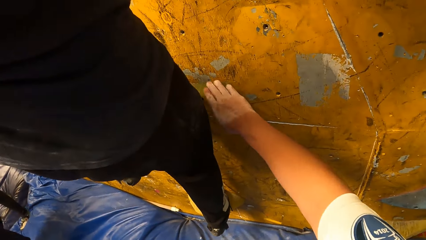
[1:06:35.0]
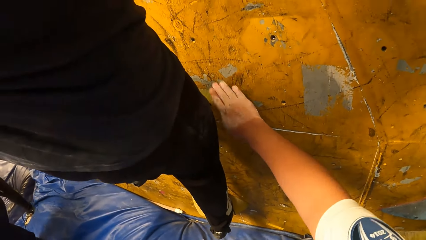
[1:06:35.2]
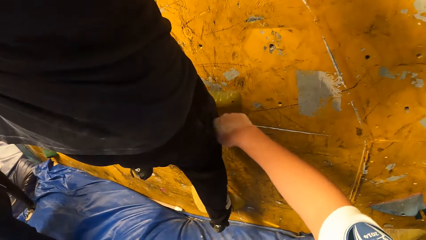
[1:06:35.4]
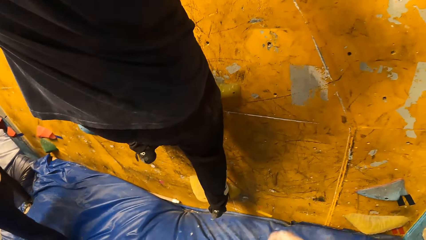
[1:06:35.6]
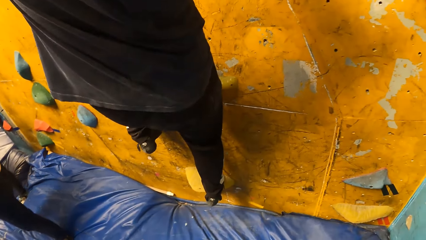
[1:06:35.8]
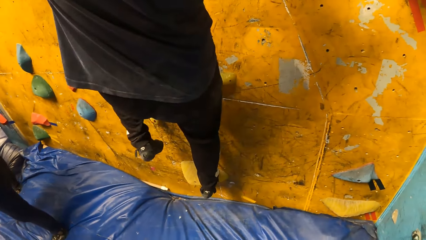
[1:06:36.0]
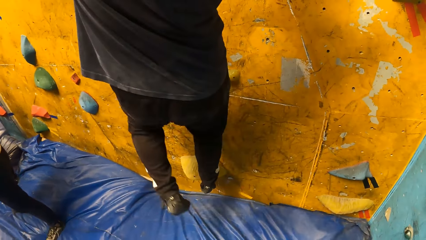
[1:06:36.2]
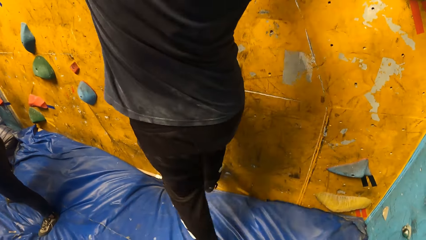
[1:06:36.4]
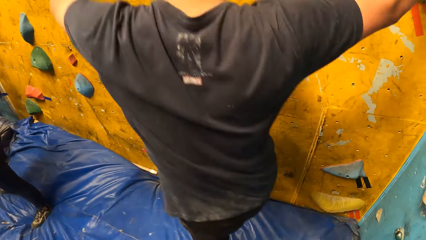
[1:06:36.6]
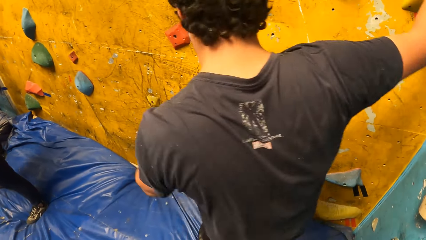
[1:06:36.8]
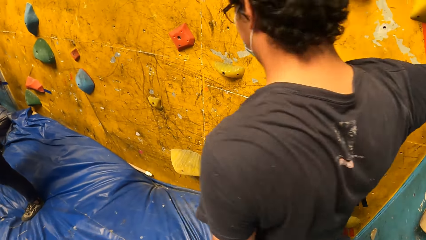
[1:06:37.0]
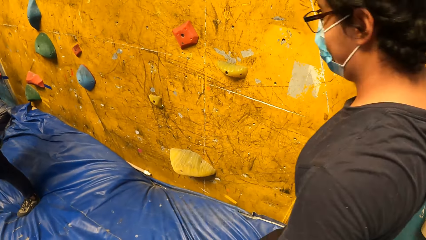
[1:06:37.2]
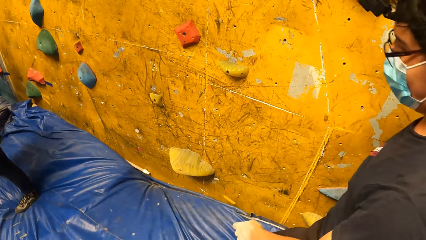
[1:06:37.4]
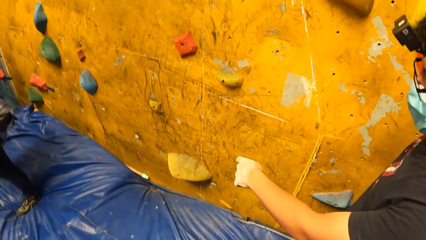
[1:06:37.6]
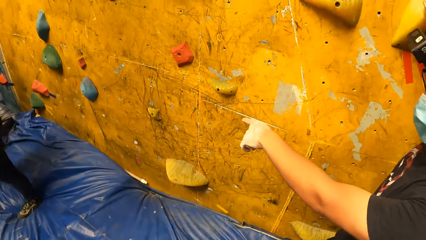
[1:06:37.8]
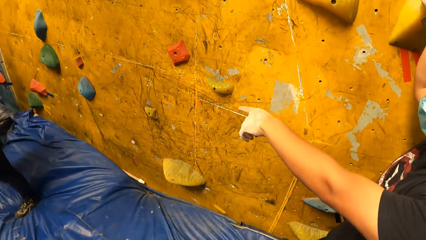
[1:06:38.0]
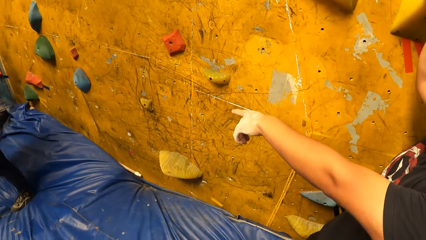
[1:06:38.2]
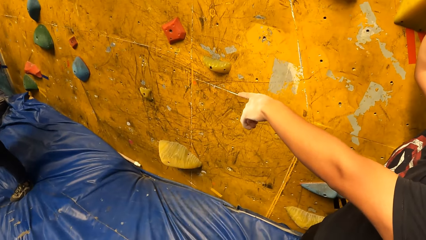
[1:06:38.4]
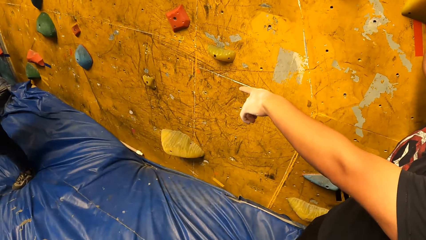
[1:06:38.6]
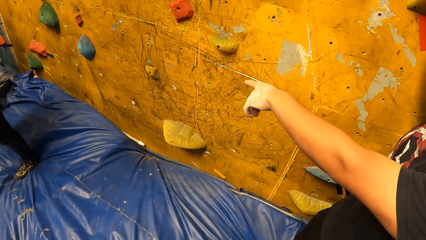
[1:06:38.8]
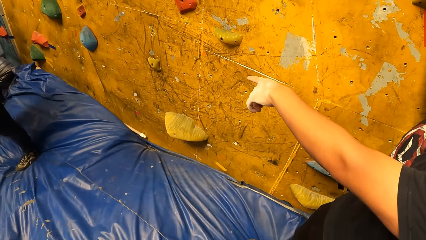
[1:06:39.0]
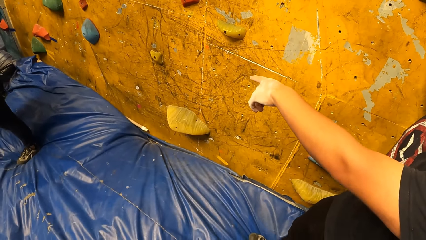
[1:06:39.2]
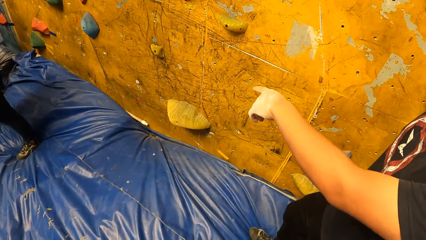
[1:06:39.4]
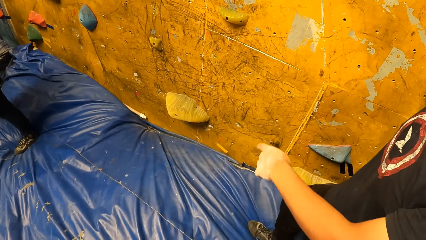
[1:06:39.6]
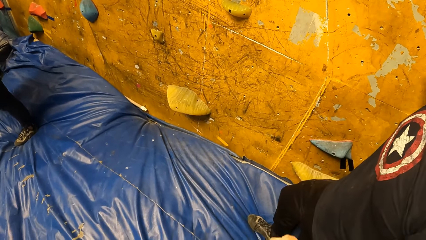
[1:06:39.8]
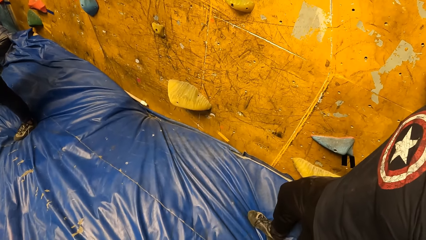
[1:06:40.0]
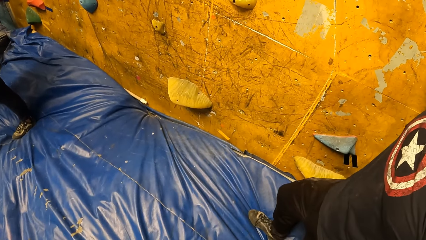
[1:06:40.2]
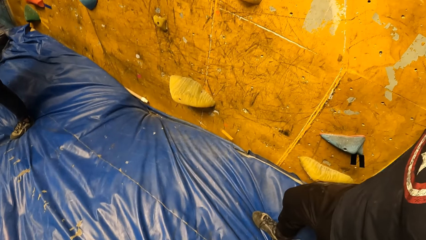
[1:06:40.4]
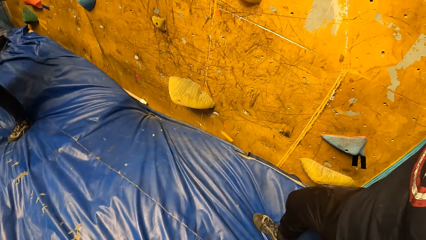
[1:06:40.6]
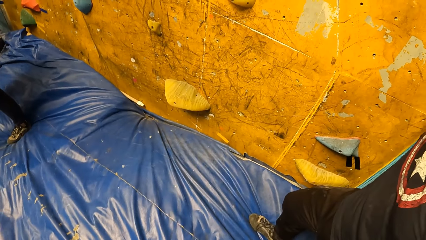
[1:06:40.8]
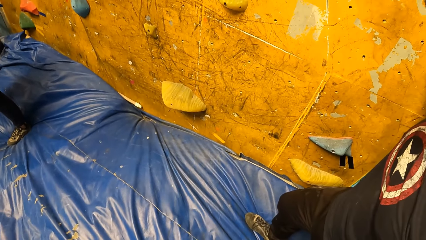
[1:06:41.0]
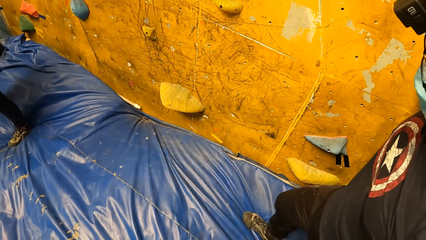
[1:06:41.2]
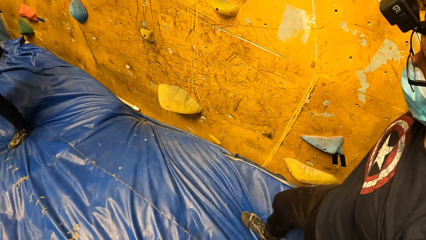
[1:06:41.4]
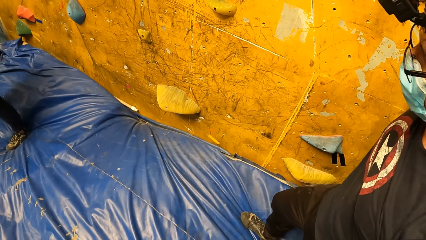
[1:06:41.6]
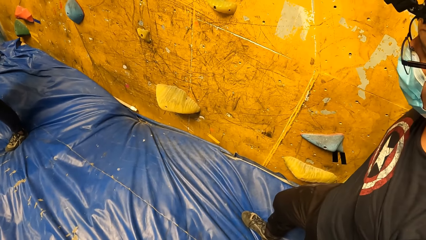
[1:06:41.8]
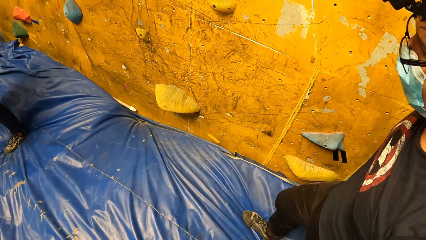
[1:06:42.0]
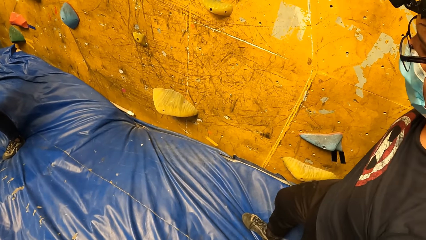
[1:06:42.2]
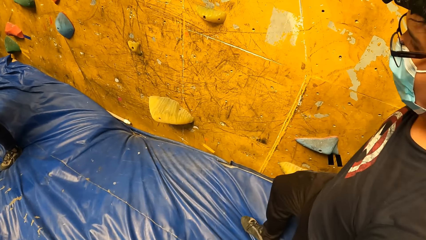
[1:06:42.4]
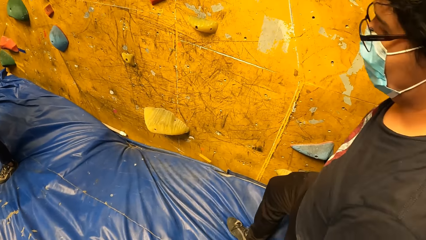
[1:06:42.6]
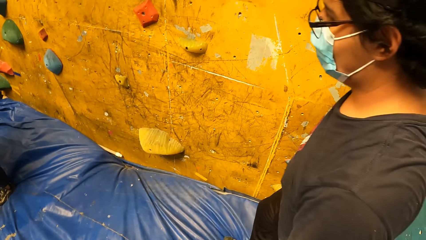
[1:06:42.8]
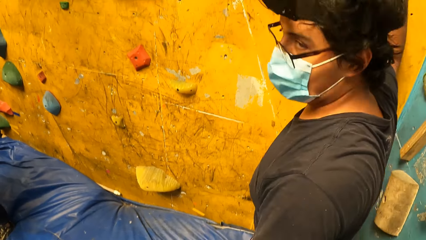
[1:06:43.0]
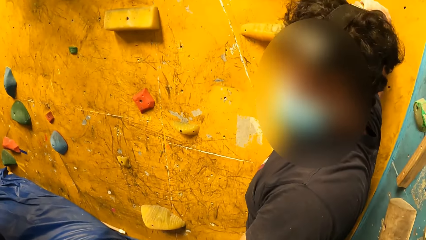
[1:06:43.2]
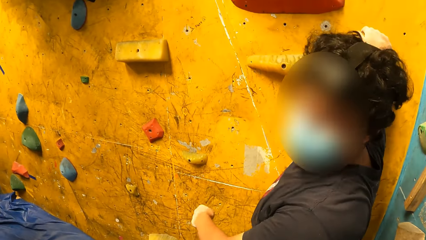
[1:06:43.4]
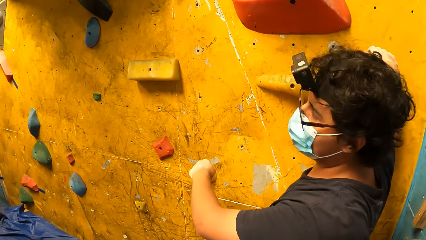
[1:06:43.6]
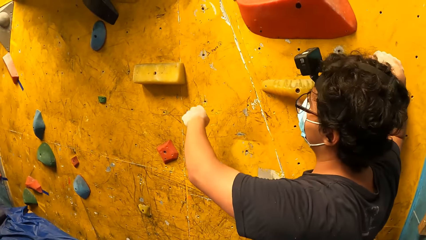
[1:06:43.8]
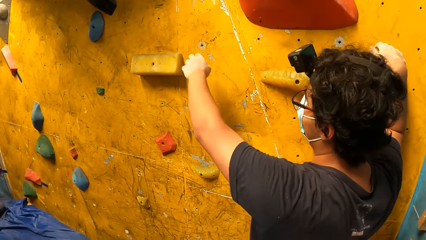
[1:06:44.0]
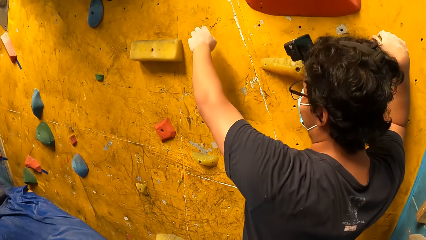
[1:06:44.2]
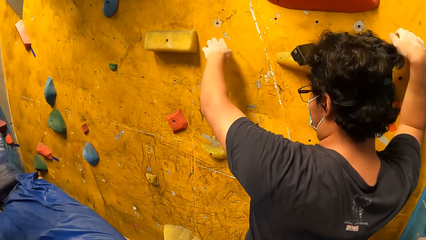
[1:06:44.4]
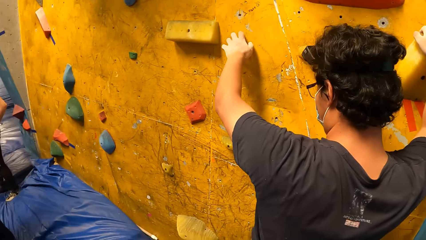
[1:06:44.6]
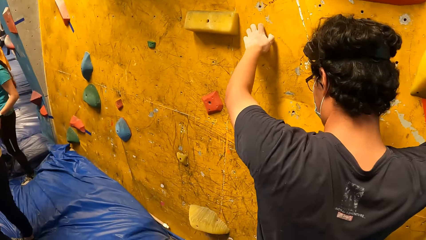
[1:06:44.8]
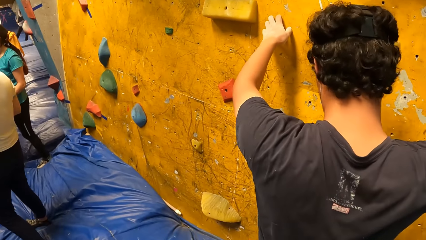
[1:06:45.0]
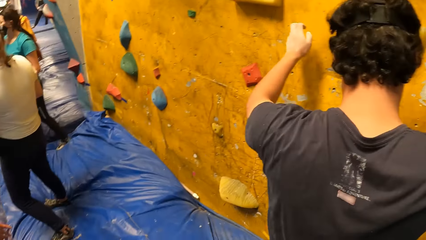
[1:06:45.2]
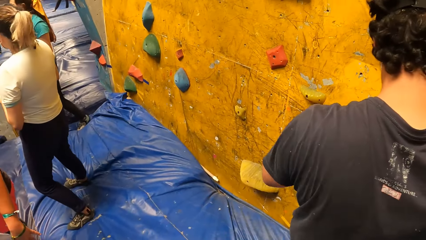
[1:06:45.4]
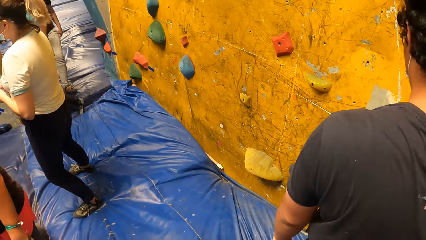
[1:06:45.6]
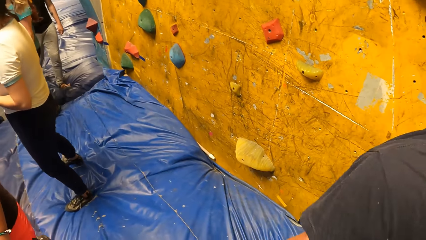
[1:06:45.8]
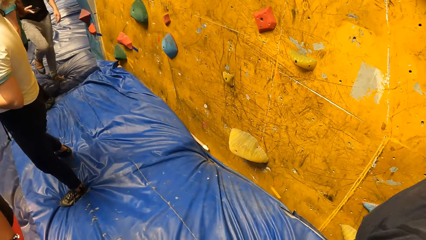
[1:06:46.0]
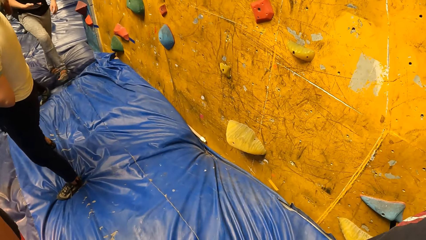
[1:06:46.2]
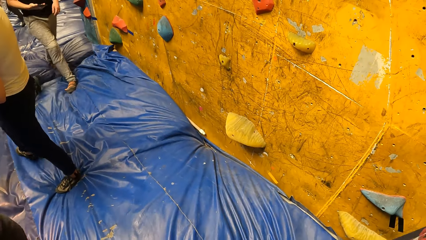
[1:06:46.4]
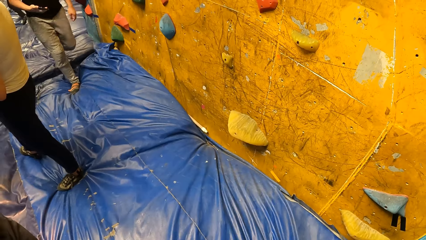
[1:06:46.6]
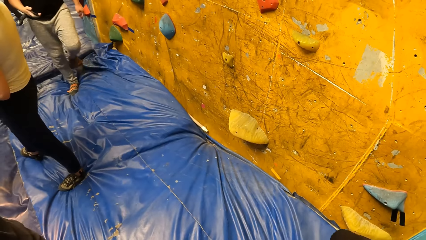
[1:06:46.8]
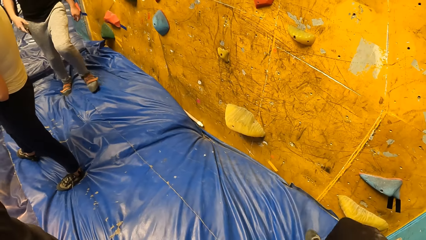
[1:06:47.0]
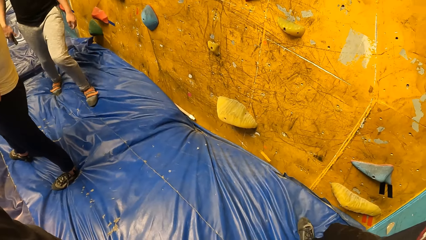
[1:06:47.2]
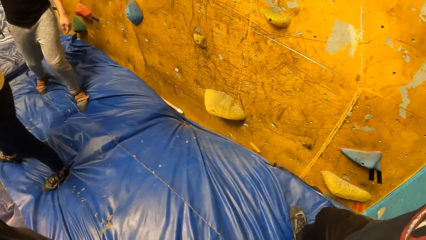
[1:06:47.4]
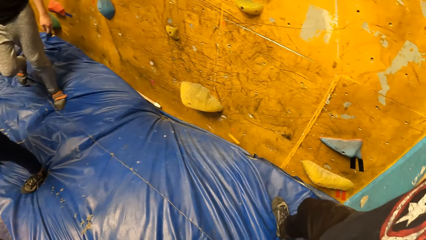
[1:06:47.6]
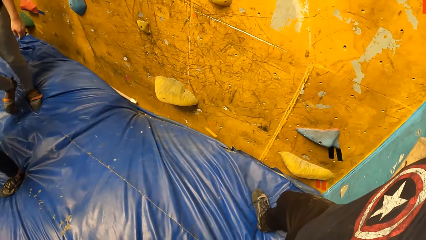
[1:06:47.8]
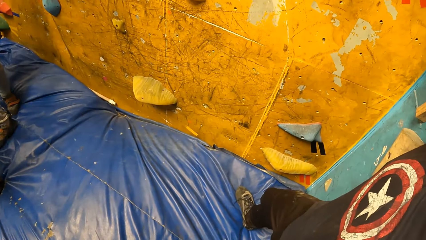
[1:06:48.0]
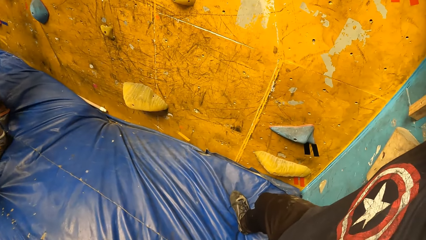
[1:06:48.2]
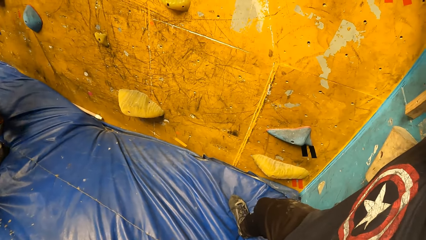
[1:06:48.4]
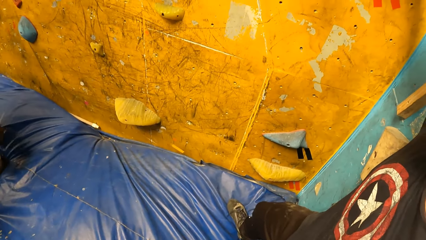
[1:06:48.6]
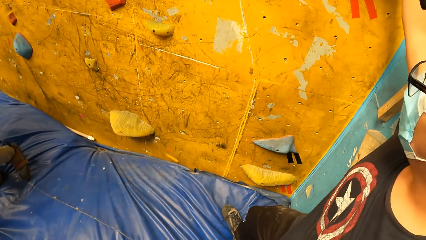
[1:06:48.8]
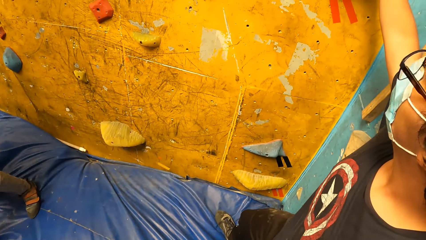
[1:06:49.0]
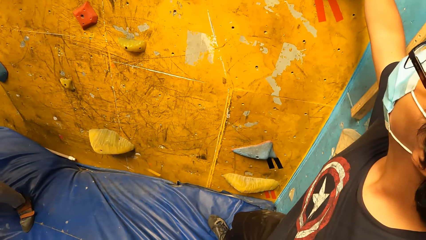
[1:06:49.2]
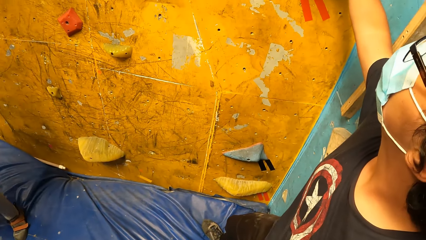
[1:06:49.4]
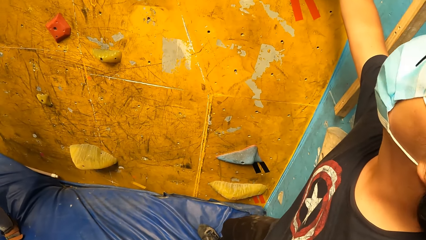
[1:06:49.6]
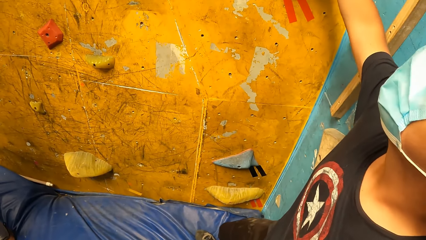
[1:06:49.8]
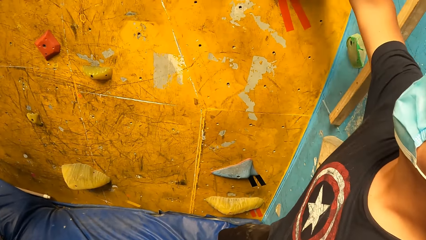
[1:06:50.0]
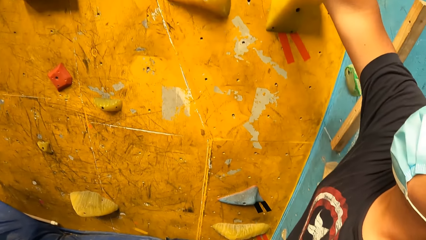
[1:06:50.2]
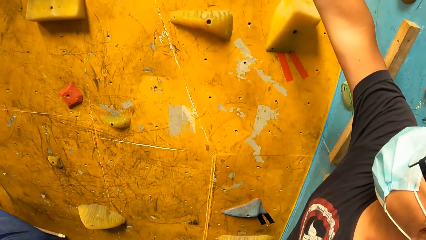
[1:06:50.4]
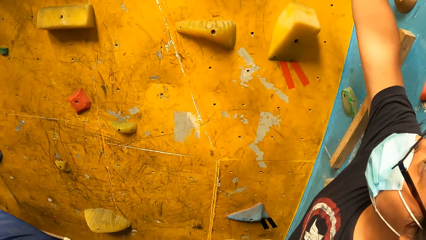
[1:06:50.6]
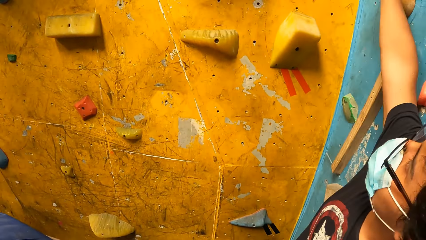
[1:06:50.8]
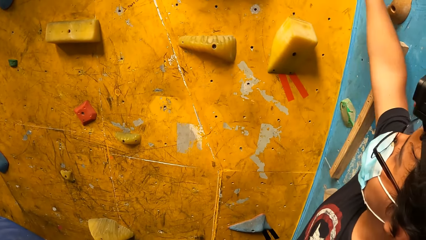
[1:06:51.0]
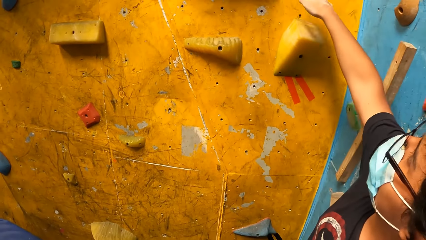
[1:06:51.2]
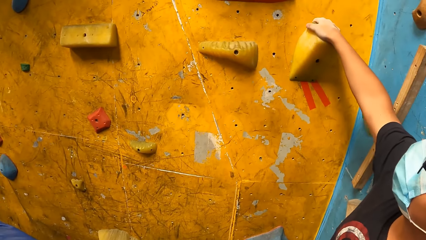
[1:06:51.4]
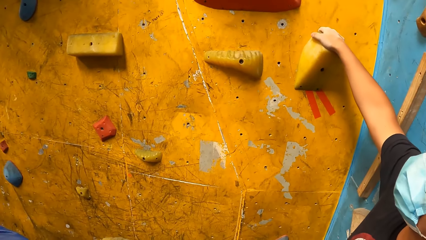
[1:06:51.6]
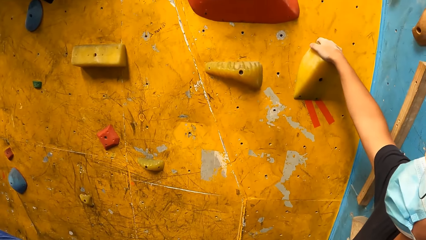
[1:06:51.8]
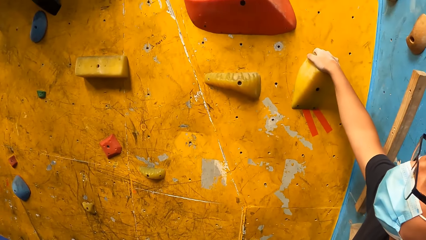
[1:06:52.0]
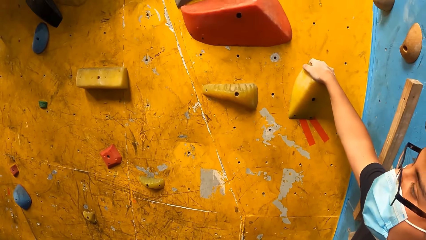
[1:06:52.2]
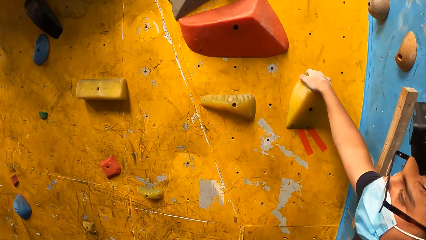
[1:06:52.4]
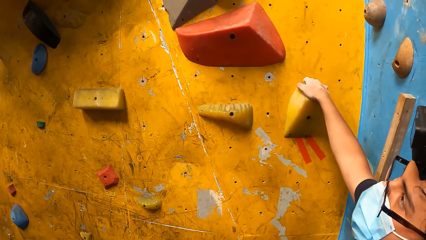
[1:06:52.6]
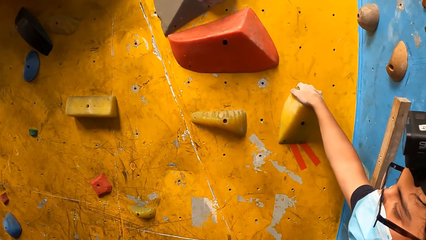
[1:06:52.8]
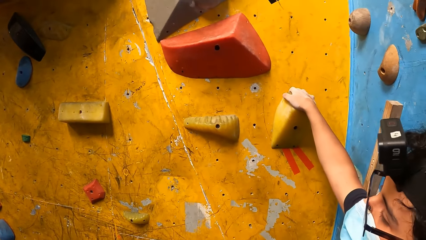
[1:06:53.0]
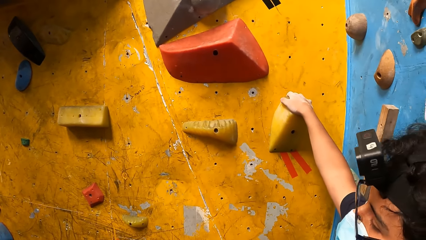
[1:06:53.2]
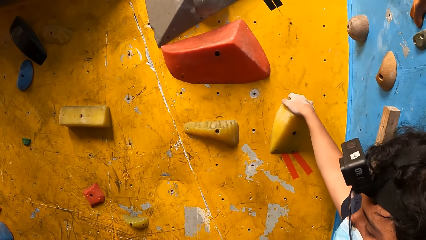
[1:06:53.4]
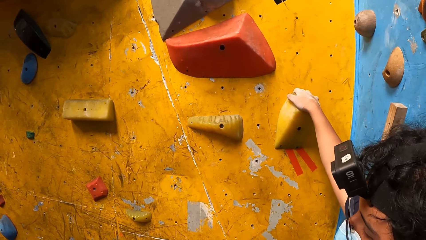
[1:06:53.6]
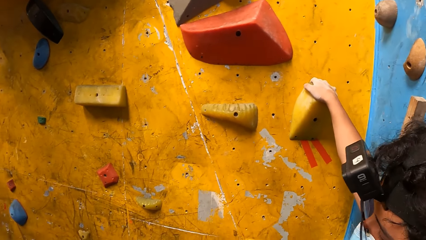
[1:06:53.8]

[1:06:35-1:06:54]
The camera wearer gently taps the climbing wall with his right hand. The man drops from the climbing wall and points at something. The man interacts with the camera wearer. The man holds the climbing wall with his right hand, touches the climbing wall with his left hand, and holds the climbing wall with his right hand.
